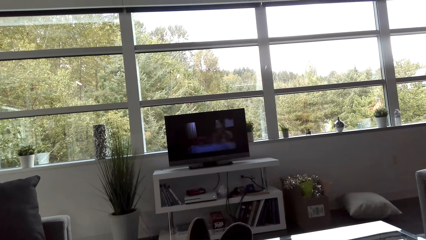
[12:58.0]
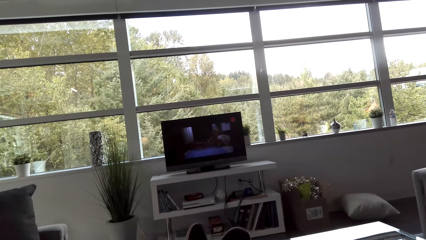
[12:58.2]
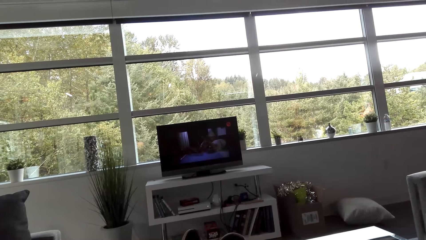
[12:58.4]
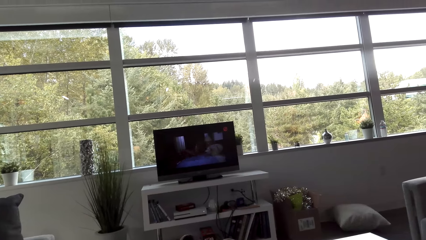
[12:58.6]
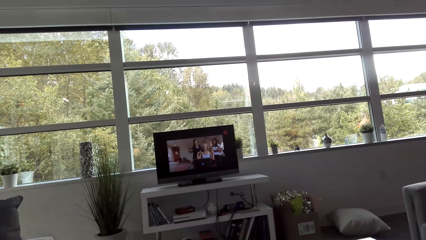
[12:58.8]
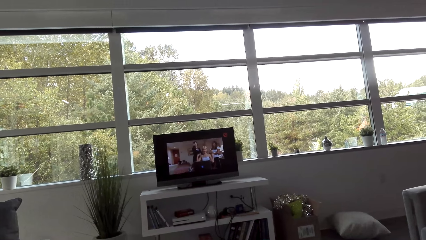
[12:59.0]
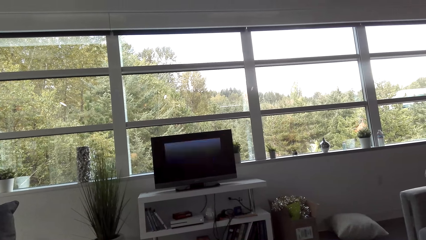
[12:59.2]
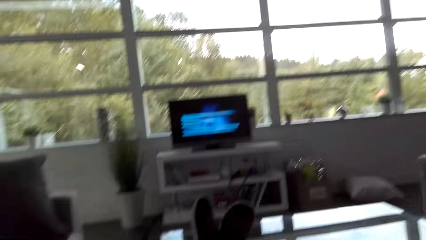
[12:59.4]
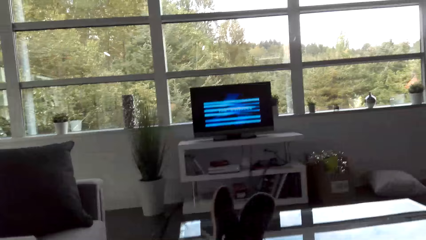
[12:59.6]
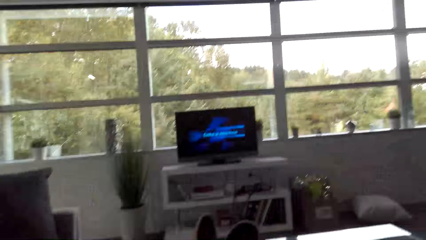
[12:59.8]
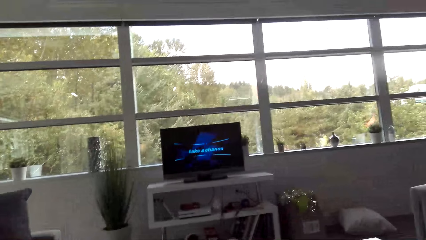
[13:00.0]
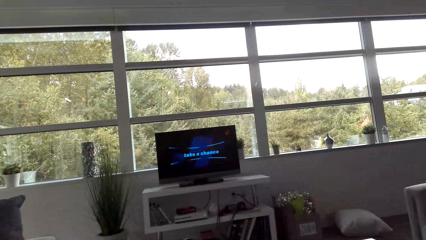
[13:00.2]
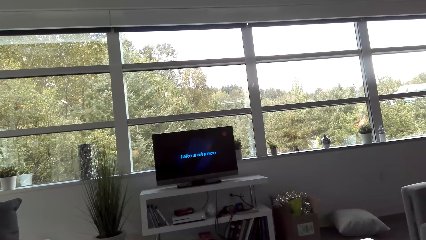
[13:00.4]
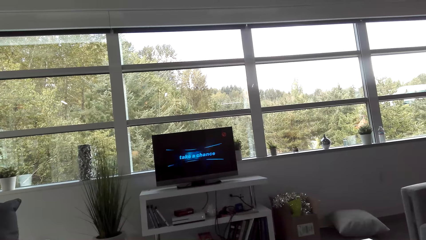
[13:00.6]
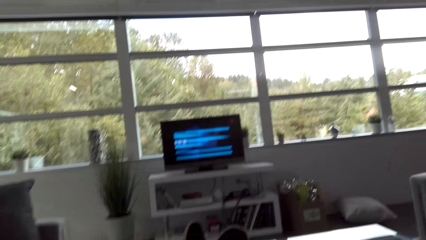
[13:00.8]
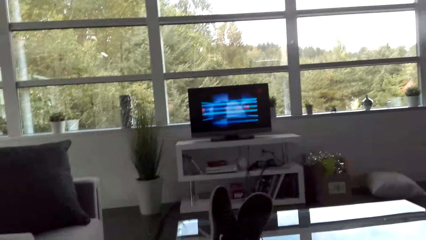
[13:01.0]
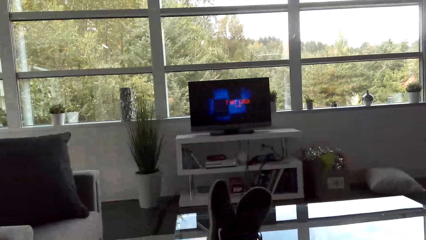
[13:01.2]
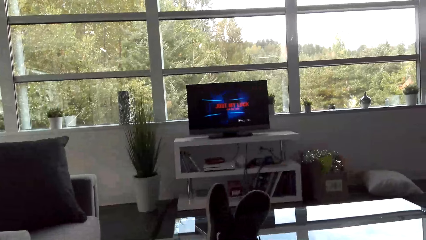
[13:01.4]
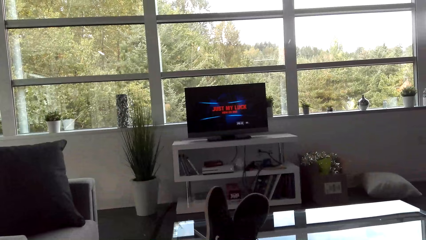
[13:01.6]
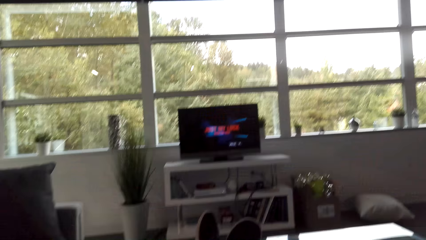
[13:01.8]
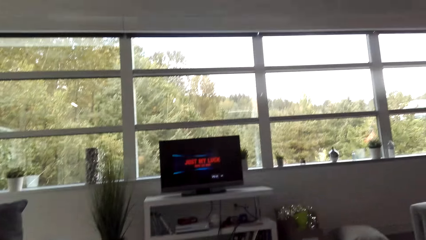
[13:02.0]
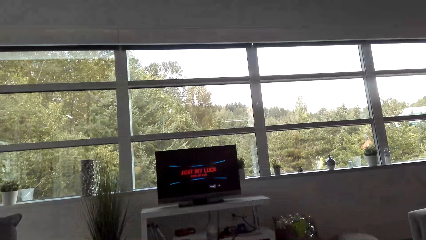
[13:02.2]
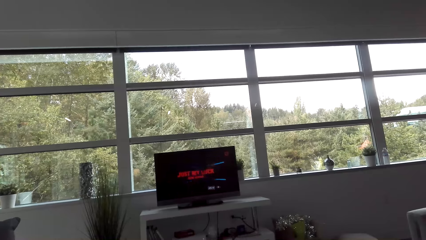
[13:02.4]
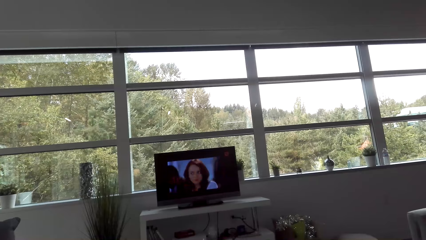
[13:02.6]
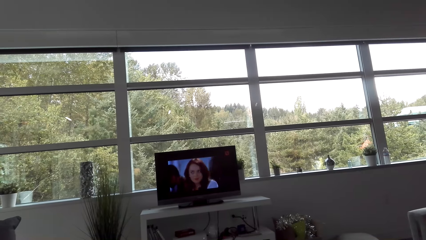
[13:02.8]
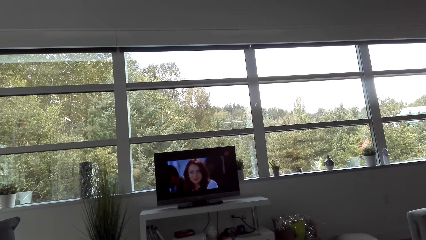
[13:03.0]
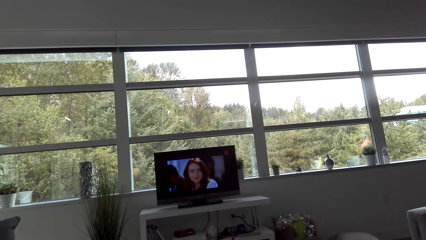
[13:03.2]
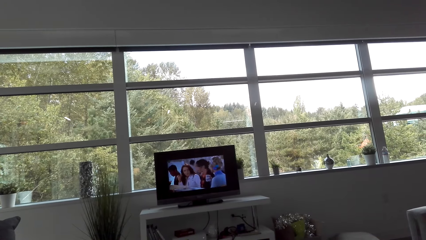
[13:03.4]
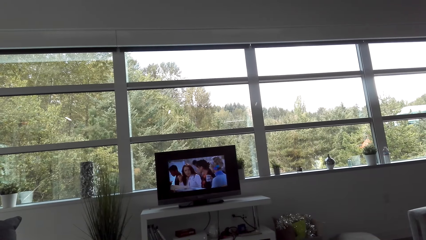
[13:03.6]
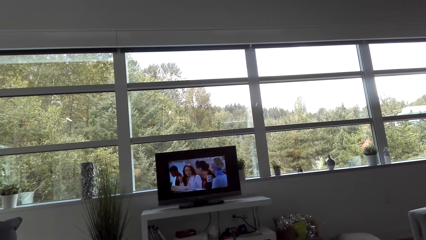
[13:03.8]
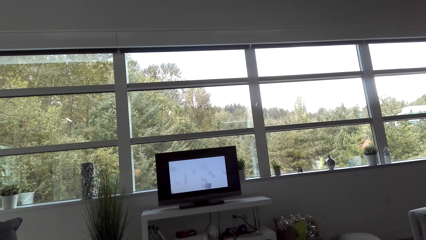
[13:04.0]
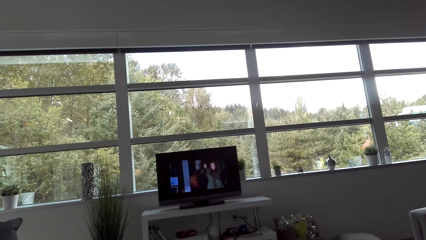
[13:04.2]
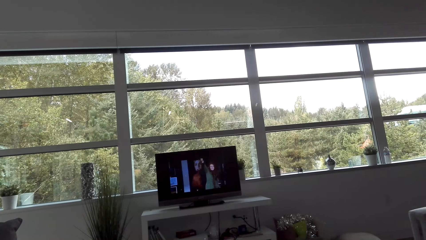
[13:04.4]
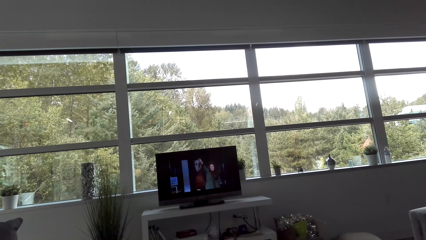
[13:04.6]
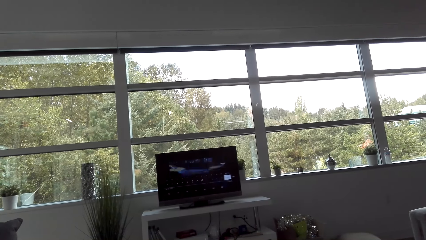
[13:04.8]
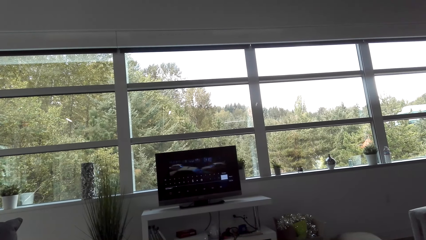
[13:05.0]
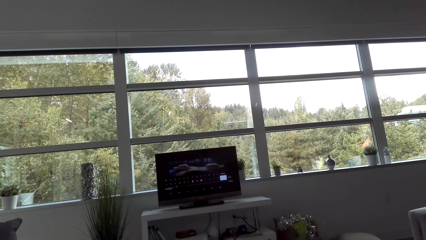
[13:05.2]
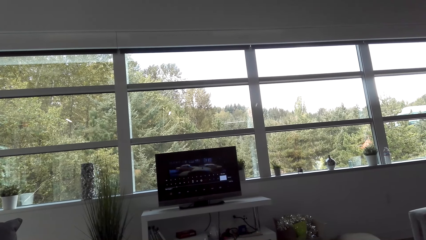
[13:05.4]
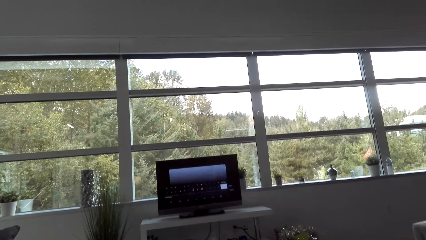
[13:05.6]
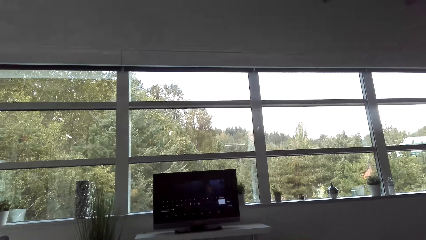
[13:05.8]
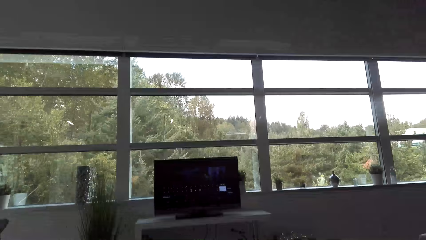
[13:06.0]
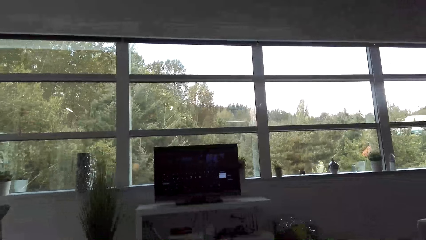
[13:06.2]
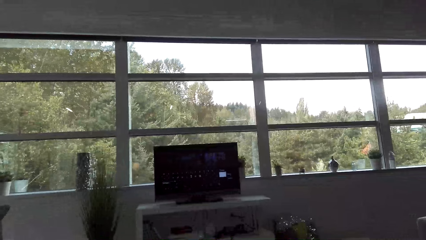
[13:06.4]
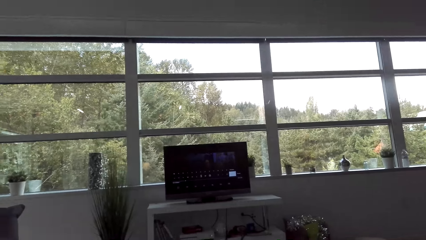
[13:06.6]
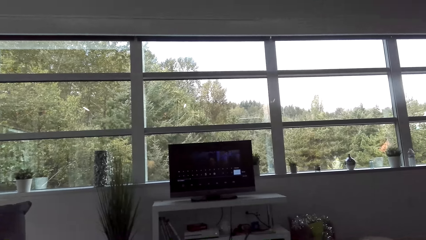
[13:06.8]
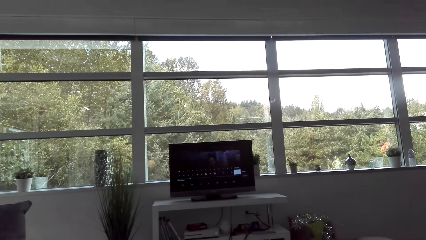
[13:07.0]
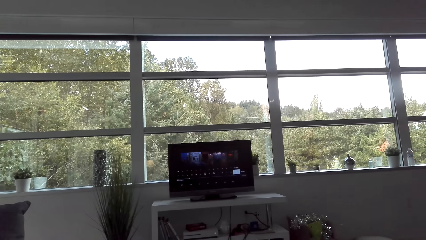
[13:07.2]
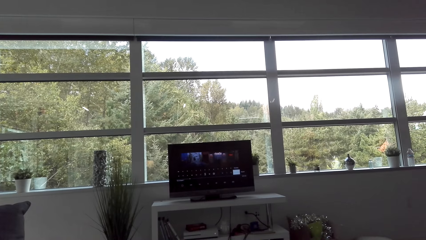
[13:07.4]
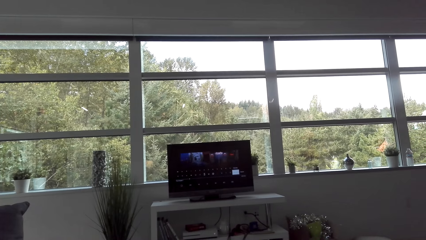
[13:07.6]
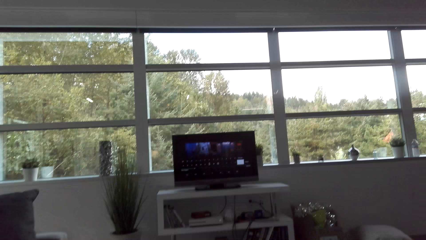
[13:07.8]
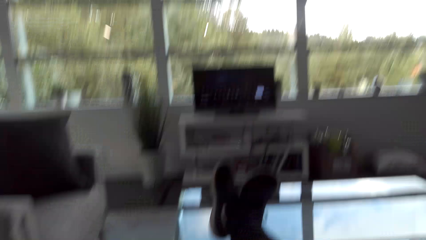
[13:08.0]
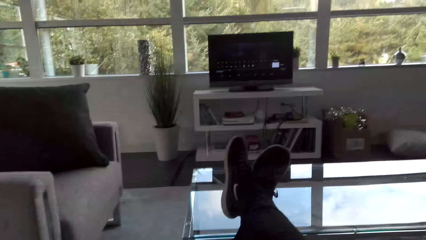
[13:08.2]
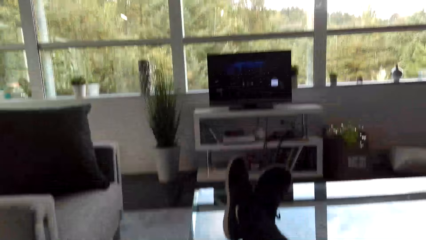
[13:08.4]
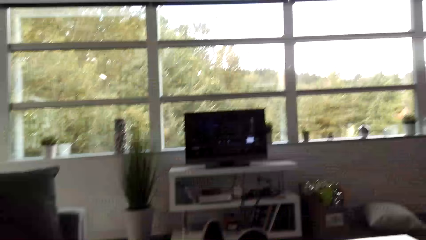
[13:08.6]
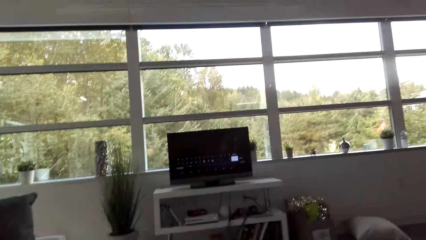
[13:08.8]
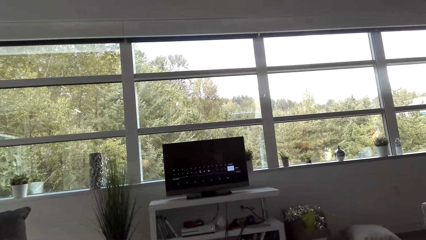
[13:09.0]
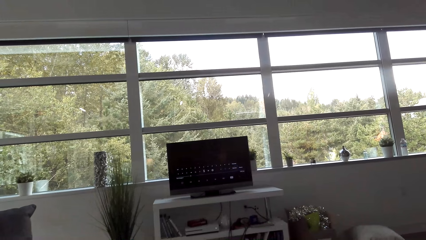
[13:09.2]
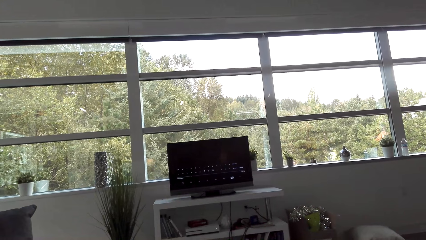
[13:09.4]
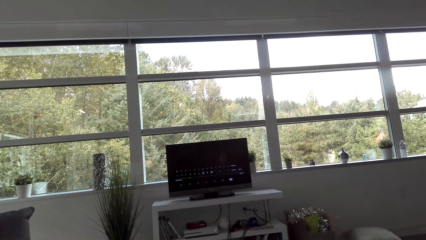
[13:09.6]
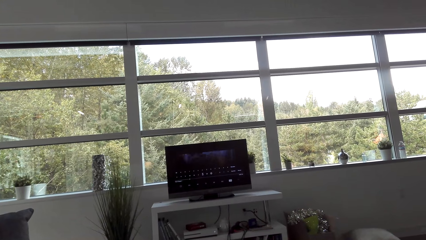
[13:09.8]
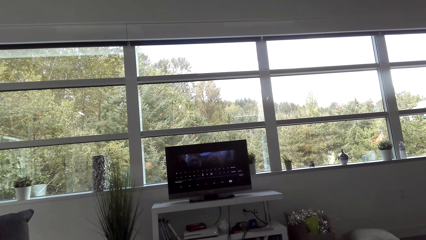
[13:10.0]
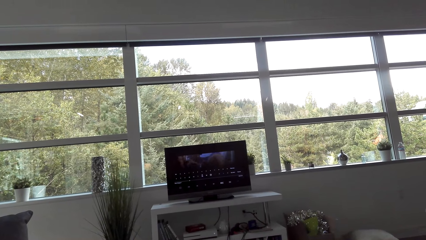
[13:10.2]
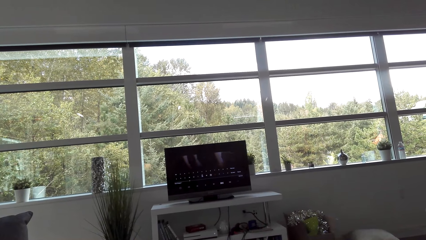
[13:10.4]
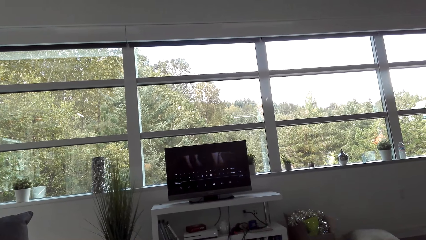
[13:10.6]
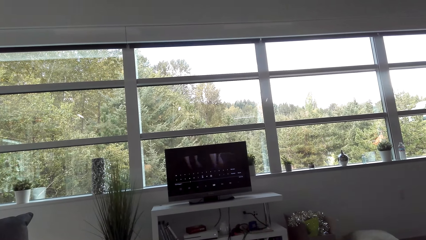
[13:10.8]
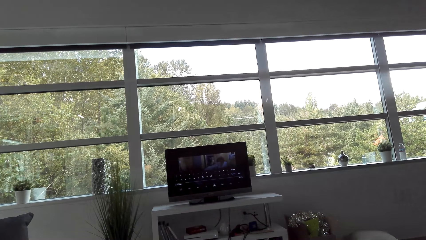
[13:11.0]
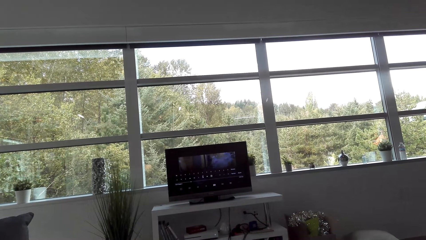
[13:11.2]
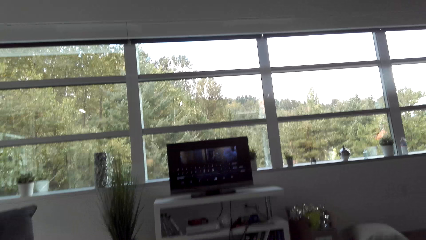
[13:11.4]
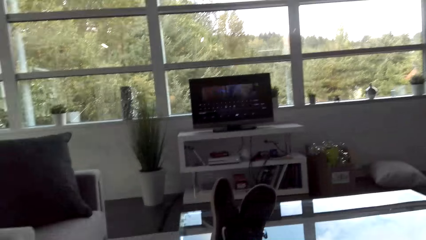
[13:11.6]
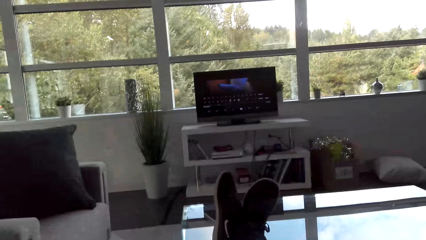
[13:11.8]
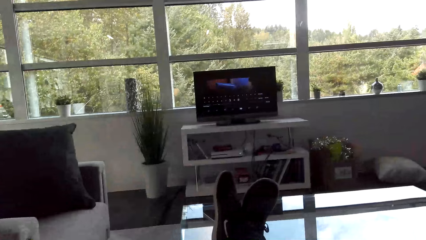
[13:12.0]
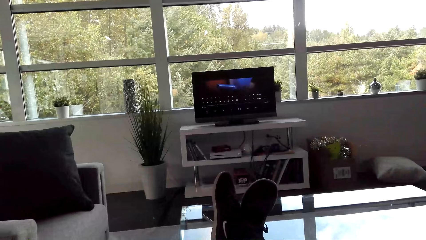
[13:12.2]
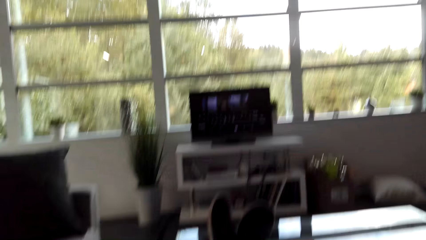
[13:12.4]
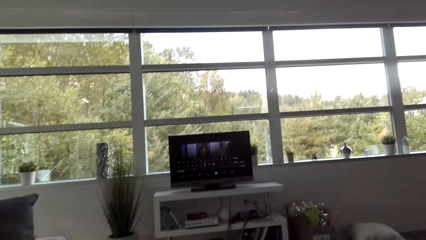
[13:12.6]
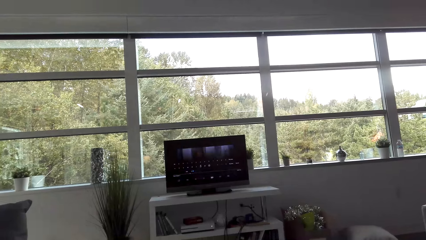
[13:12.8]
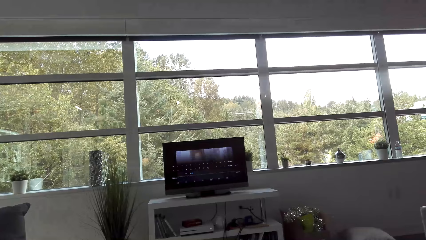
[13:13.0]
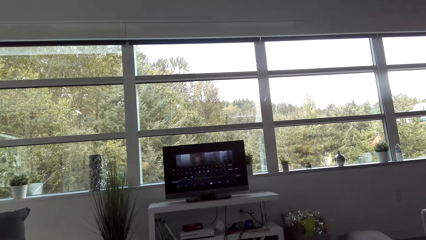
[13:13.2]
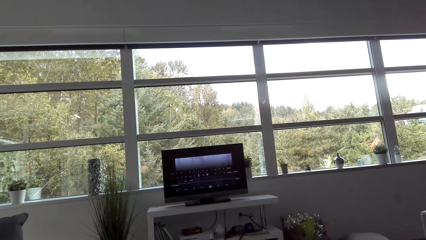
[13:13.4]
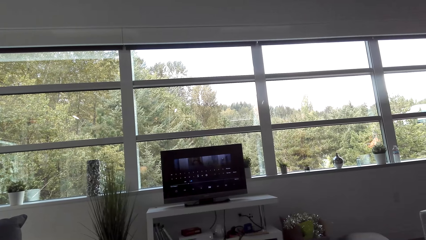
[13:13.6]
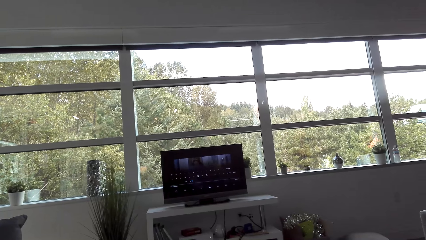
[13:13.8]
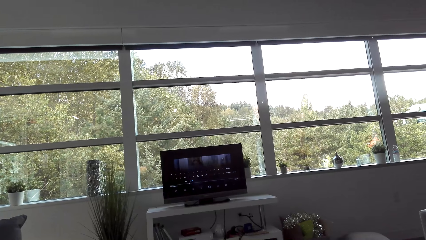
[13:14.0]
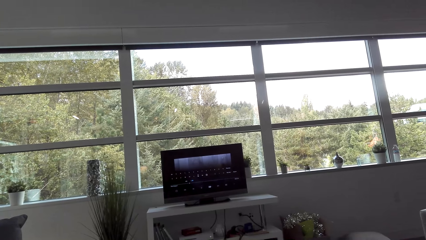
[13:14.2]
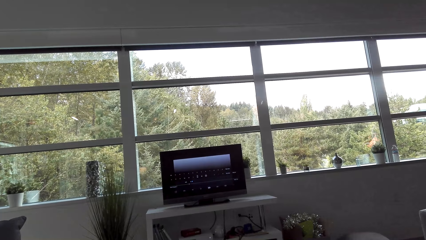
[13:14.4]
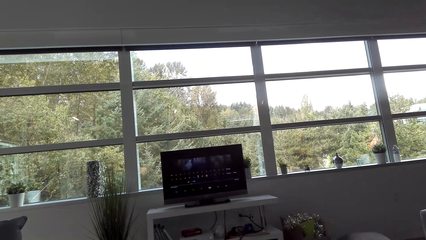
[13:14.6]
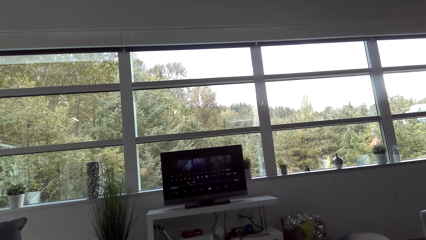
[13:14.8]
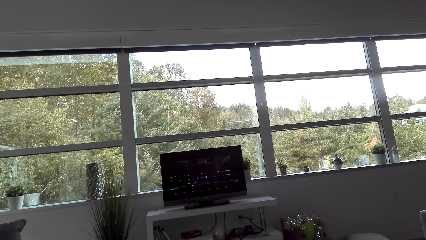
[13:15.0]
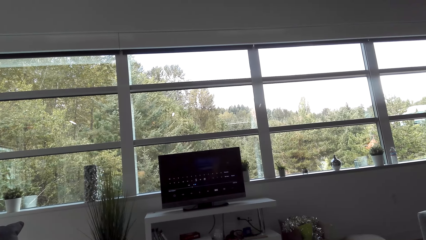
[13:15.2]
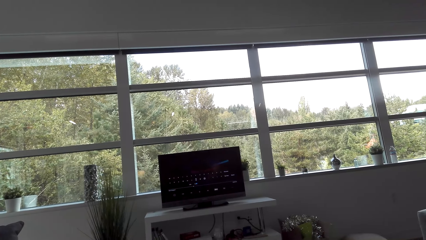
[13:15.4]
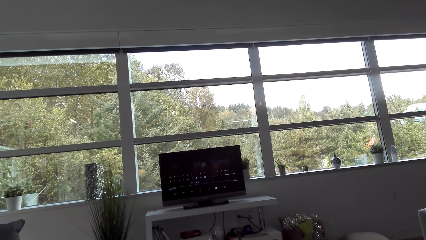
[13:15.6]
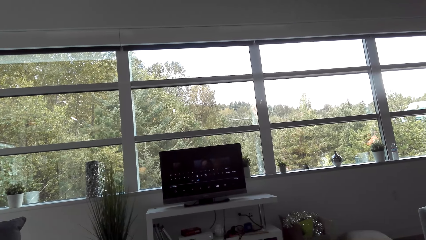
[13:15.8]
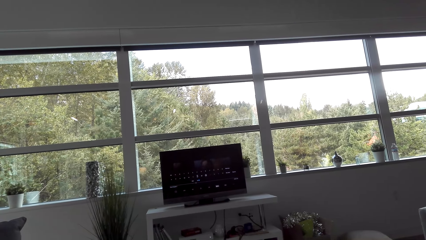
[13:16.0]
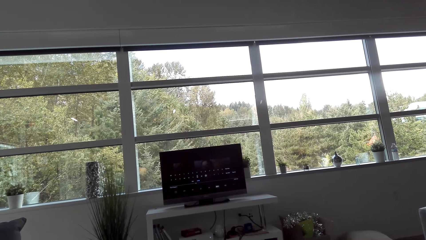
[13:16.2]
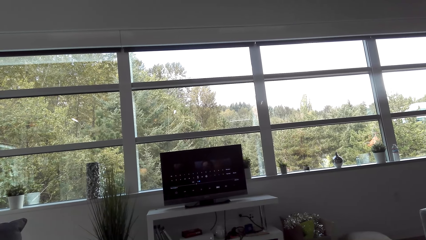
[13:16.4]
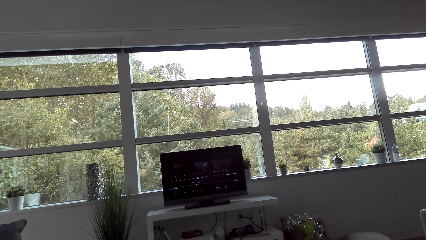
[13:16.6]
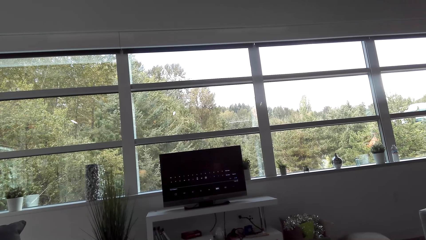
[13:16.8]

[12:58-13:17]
The camera wearer operates the television.
